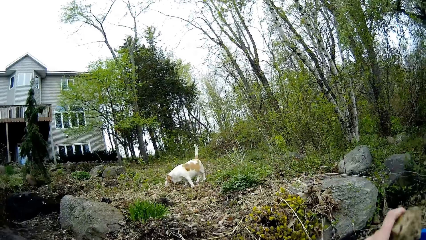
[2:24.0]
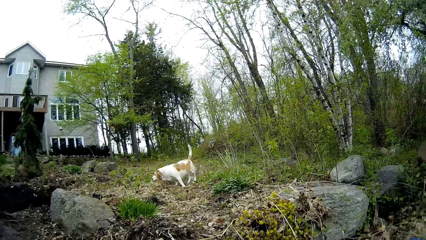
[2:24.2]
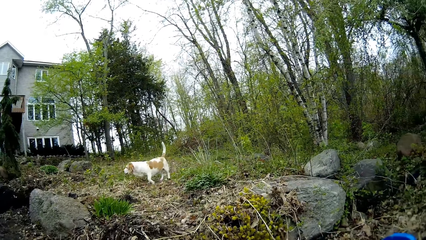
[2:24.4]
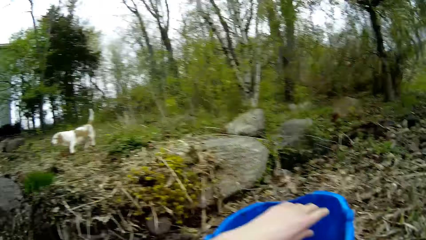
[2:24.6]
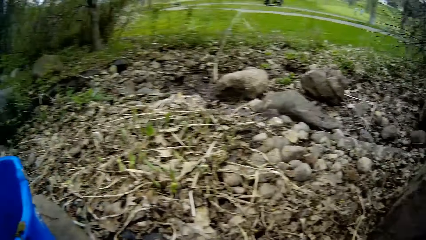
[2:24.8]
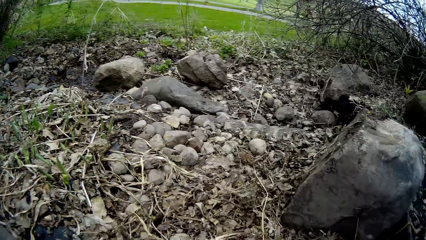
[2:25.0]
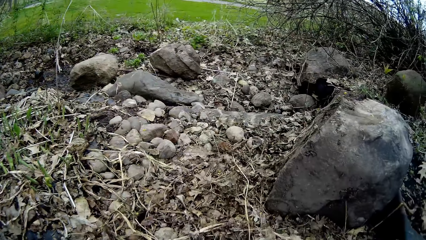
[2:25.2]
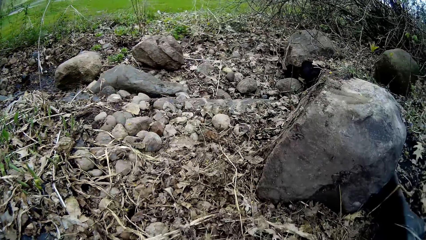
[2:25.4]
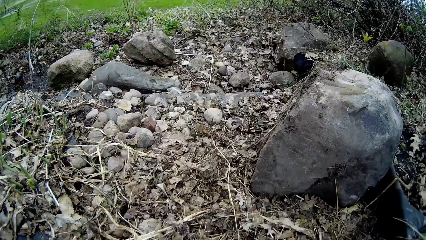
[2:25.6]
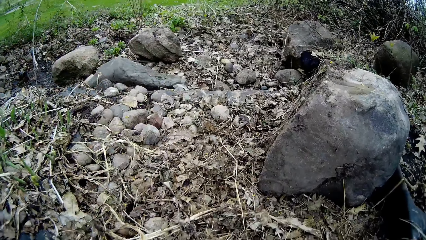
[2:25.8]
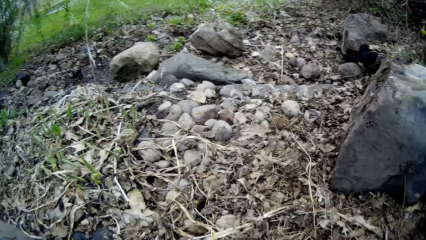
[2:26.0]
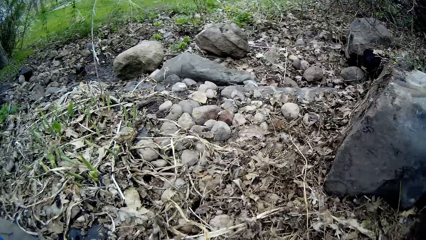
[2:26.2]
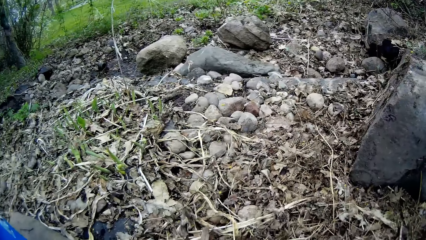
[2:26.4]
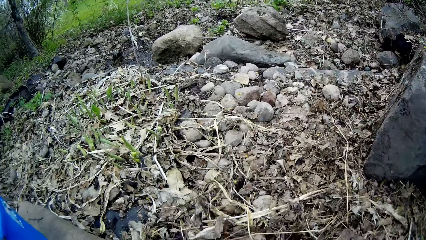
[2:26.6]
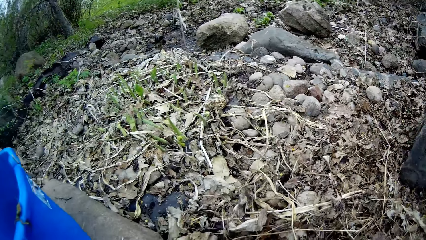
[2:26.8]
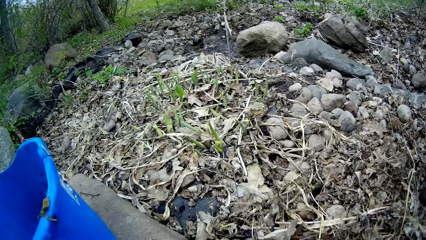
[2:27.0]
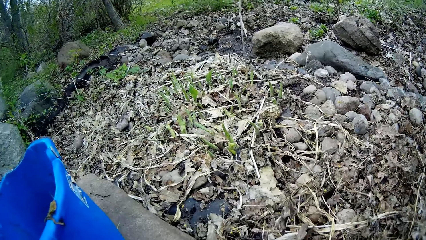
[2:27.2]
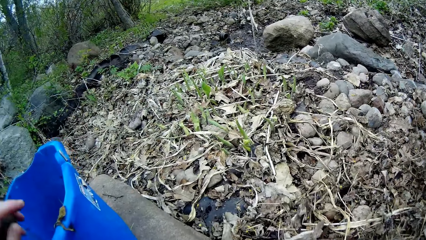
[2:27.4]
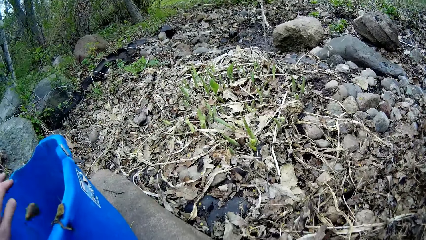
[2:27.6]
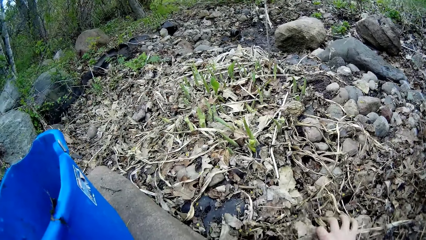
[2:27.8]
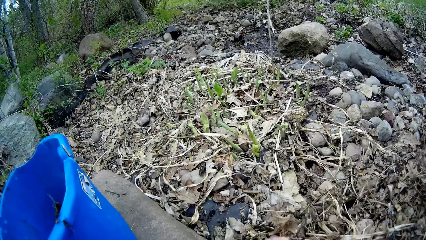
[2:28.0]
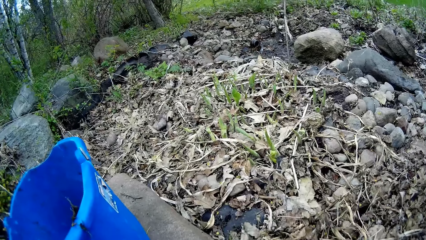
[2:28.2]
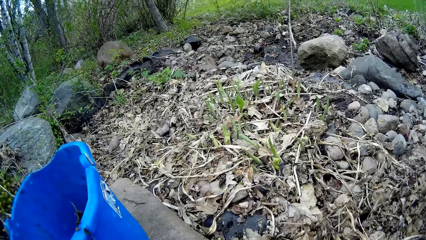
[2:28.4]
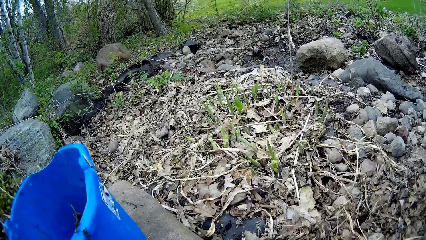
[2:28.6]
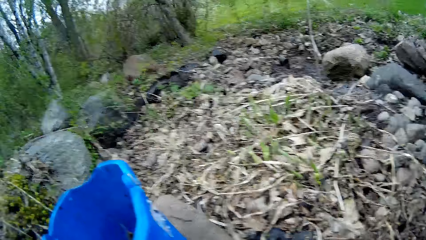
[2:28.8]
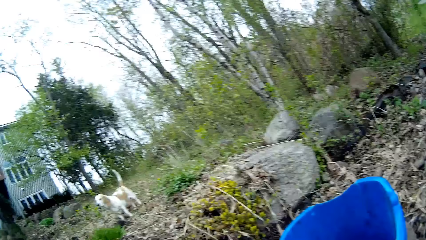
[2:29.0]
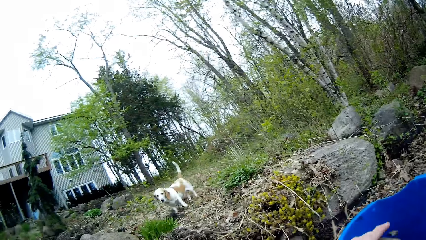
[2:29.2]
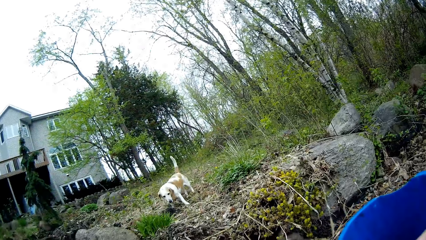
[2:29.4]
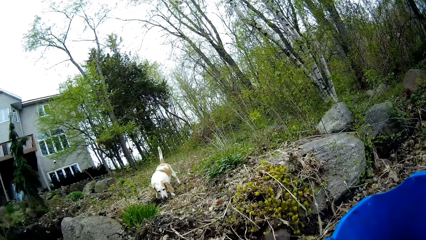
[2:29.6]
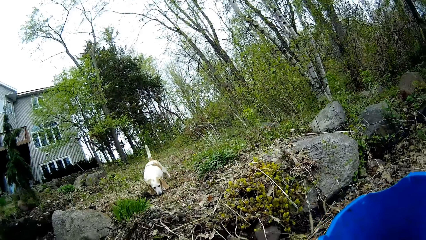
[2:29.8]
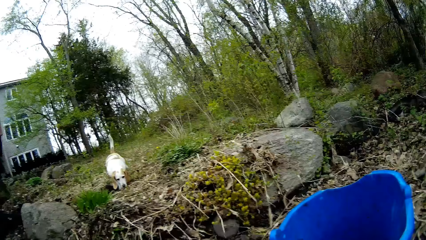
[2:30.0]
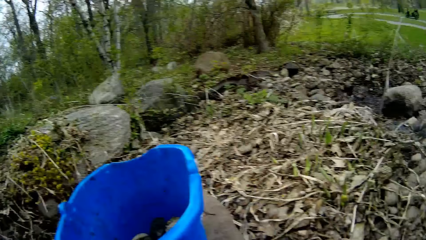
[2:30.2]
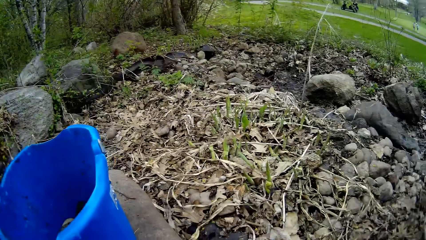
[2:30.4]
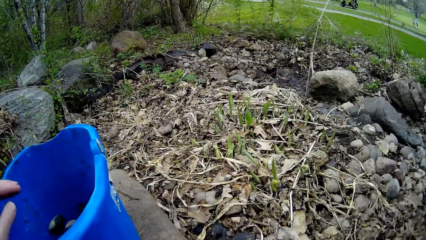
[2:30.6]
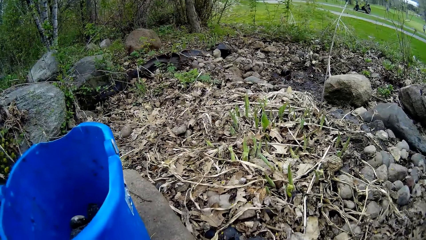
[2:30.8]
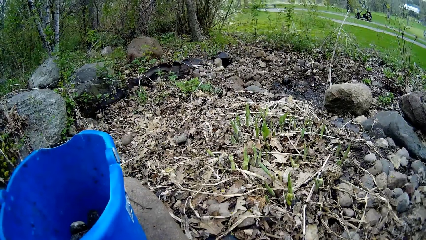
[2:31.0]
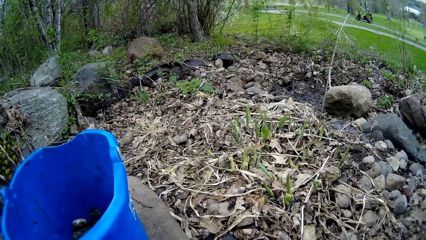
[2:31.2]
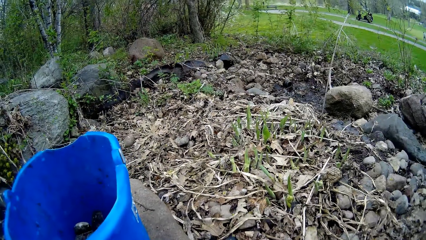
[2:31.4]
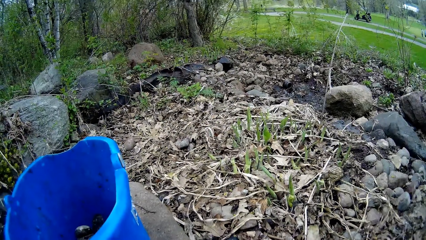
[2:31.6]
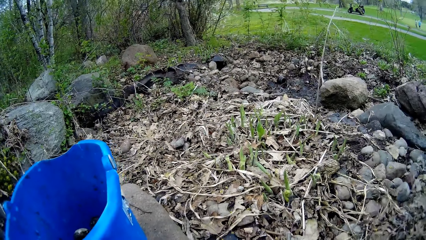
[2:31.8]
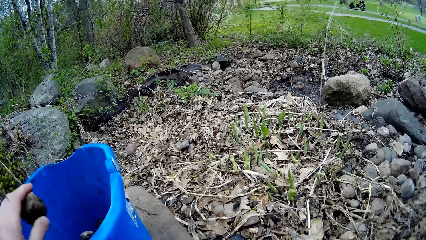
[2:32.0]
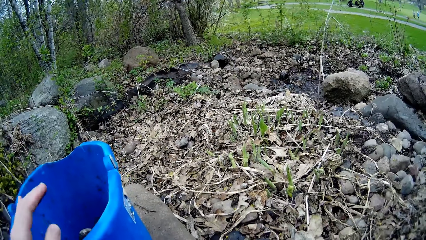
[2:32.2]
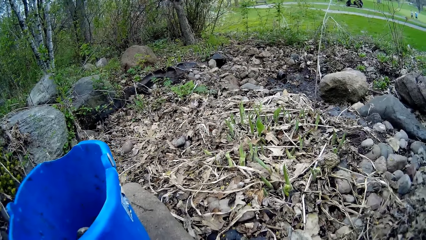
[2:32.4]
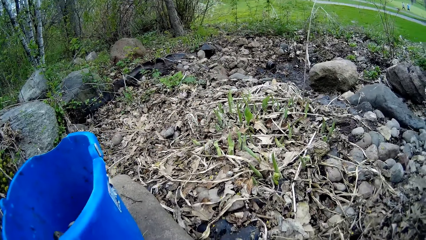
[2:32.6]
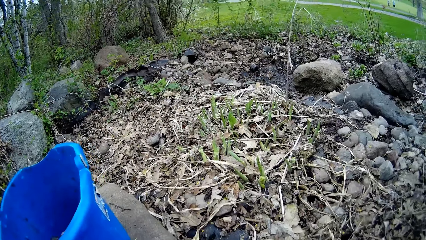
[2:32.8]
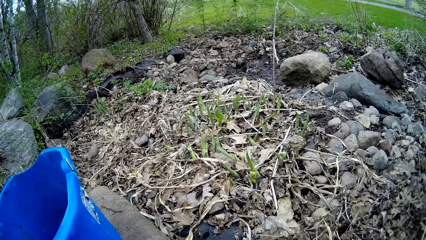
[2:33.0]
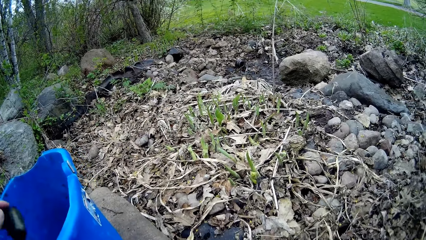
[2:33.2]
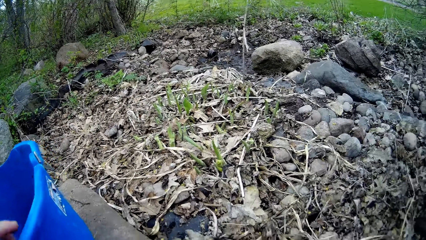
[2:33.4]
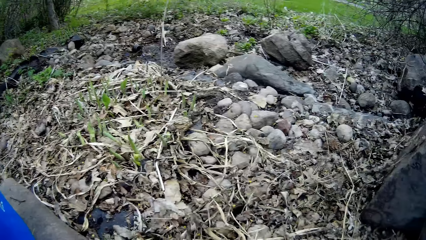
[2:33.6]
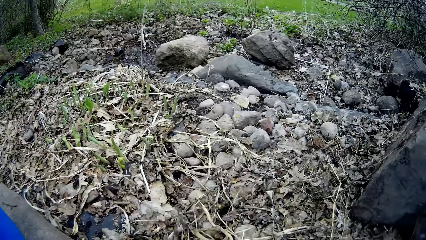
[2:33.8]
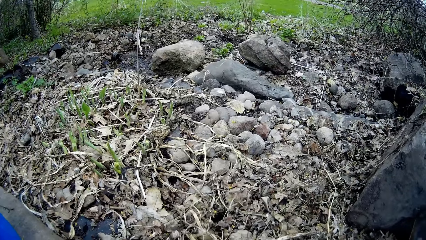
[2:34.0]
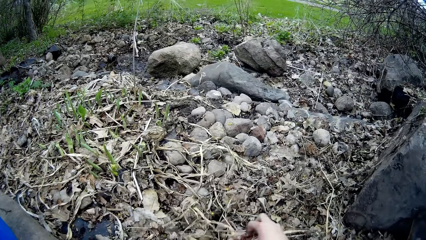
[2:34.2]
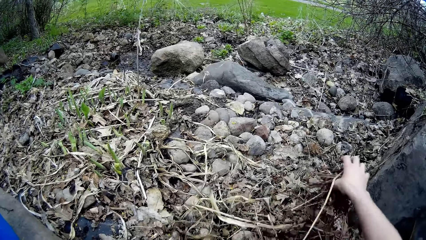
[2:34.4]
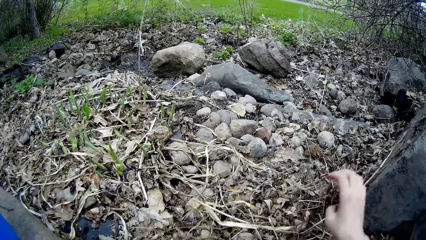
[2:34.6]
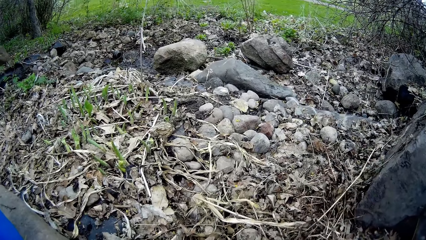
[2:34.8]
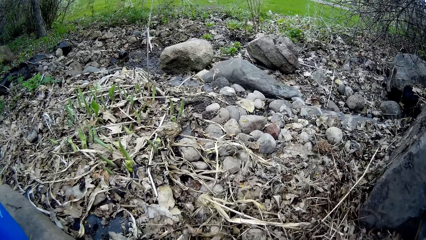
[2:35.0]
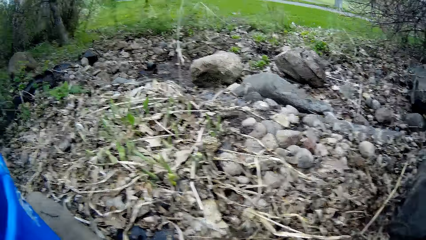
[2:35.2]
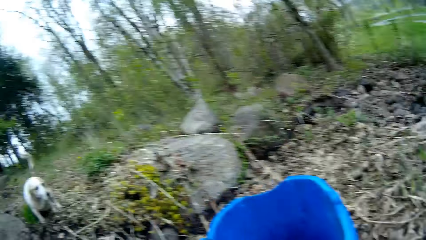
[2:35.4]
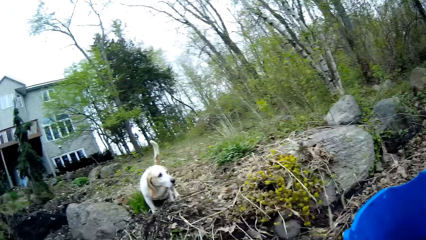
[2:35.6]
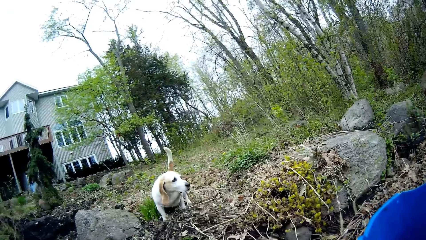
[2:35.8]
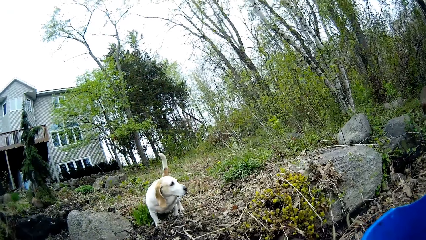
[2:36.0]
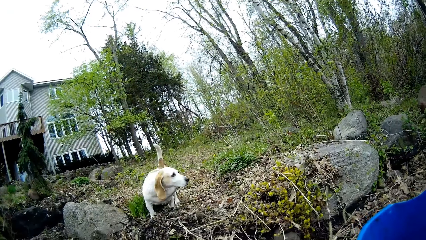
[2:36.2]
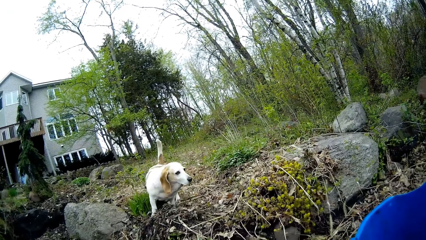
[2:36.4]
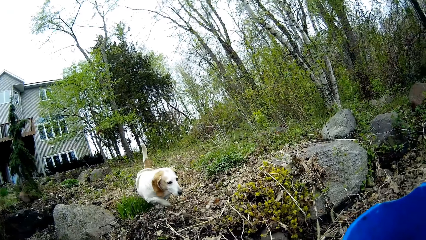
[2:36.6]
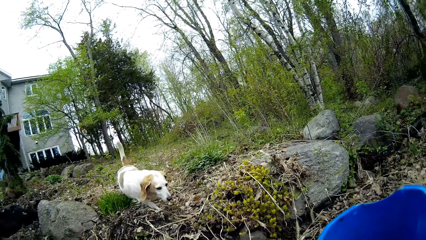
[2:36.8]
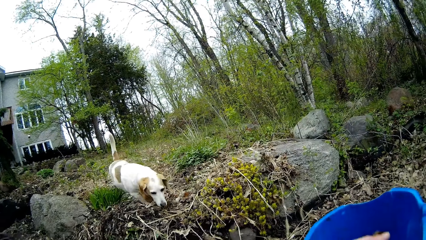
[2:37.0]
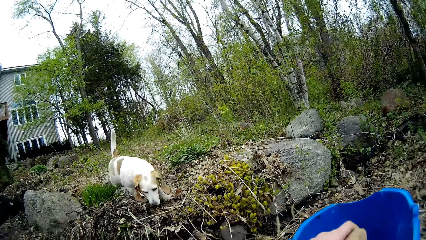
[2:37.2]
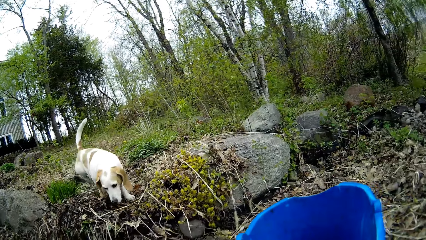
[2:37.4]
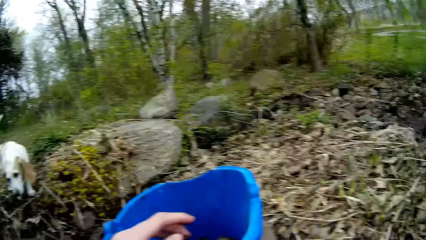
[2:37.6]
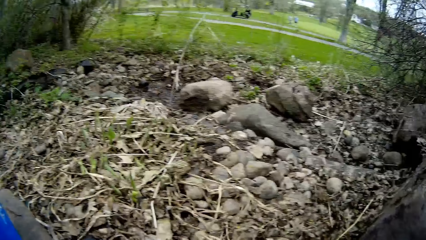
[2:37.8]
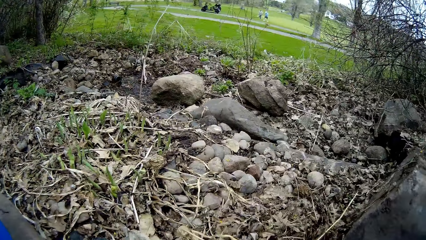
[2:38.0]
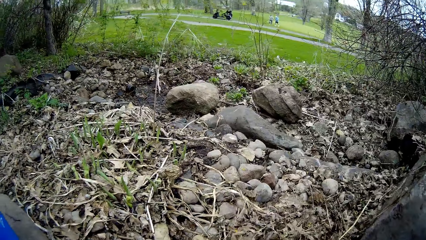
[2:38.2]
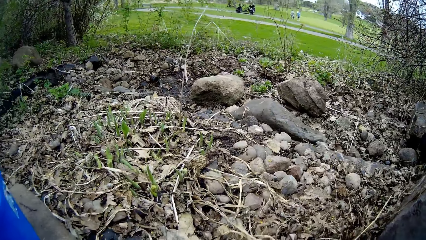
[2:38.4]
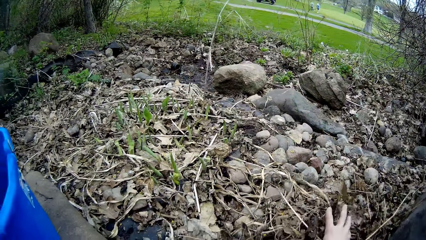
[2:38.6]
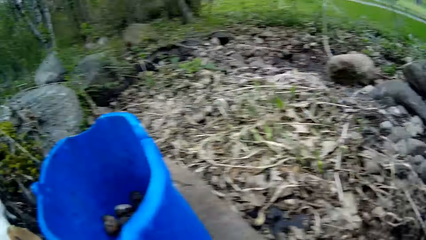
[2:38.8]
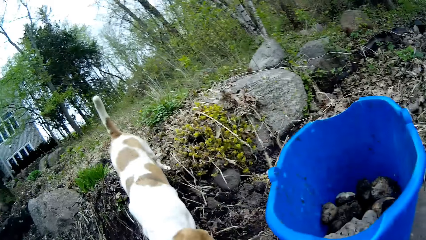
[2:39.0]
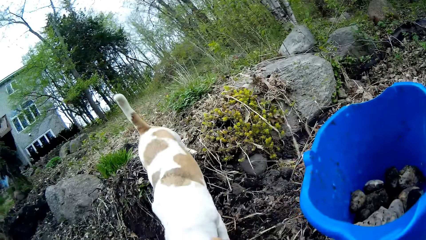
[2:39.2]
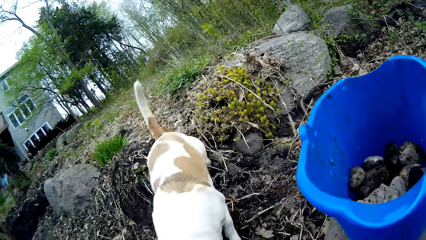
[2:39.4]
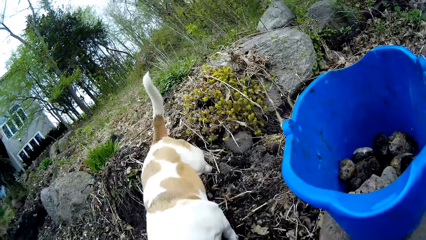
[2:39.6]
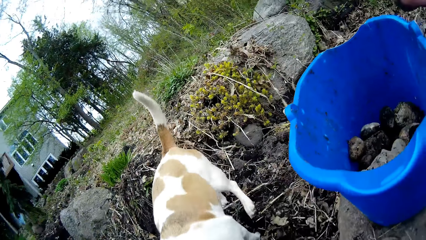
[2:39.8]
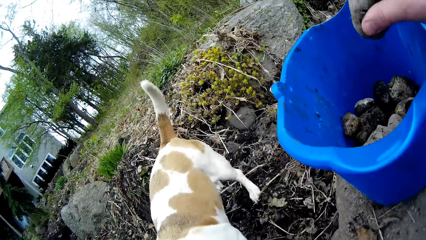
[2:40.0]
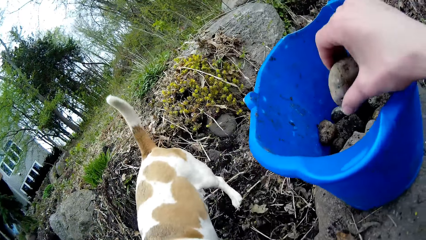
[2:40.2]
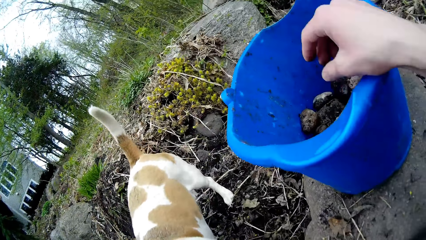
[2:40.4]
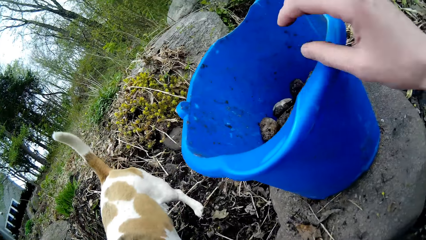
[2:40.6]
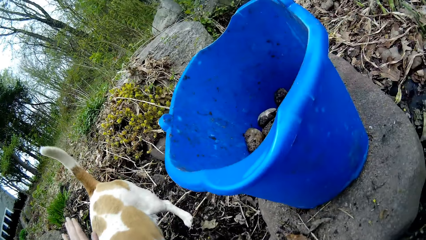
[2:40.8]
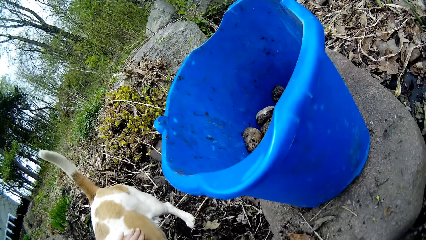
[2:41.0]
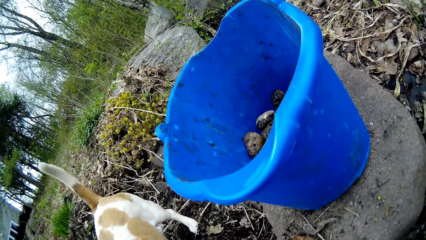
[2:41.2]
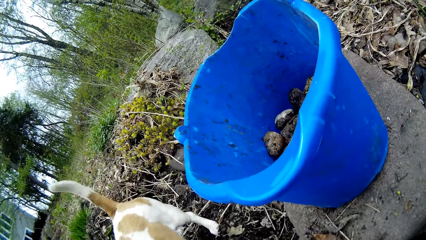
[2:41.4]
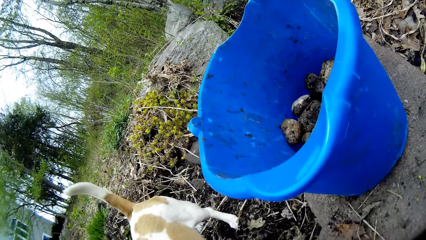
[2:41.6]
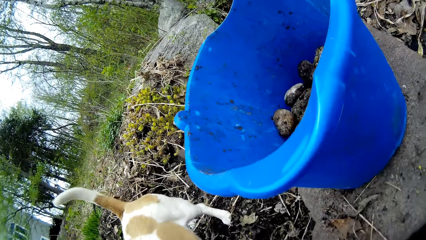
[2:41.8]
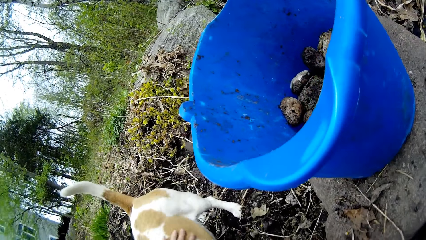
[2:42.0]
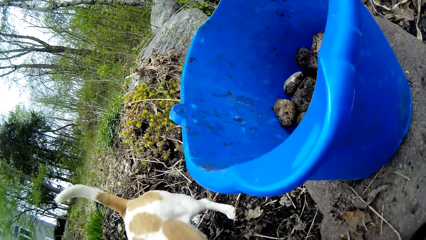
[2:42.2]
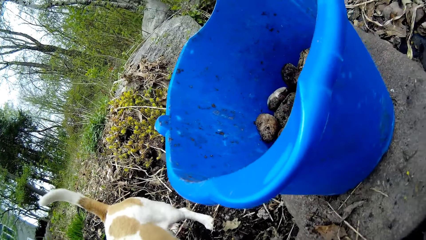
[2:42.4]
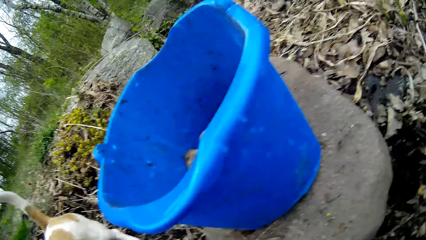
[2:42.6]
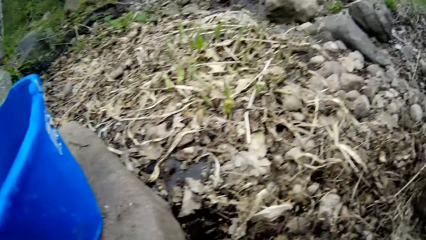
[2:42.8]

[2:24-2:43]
The camera wearer stares at the dog. He stares at the ground. He drops the stone in the bucket. He picks up the stone with the right hand. He drops the stone in the bucket. He stares at the dog. He drops the stone in the bucket. He moves the plant with the right hand. He clears leaf debris on the ground with his right hand. He stares at the dog. He drops the stone in the bucket. He moves the dirt with the right hand. He stares at the dog. He puts some rocks in the blue bowl with his right hand. He stares at the dog.
